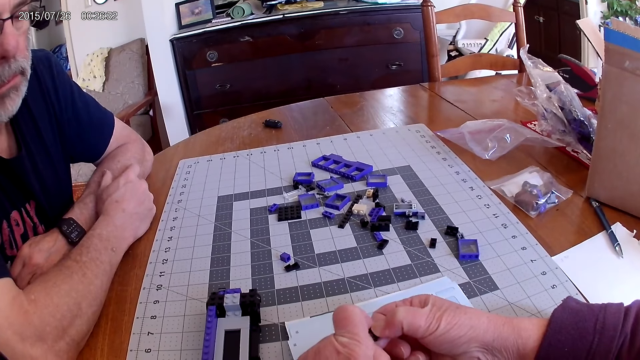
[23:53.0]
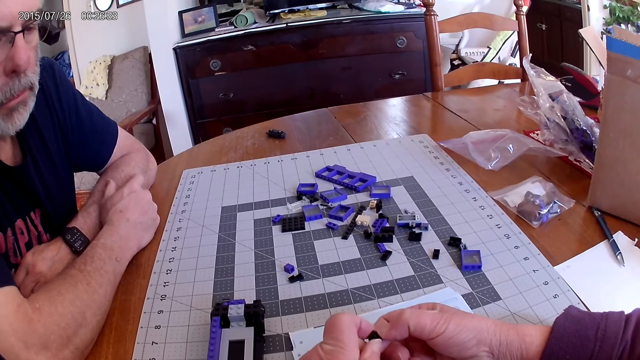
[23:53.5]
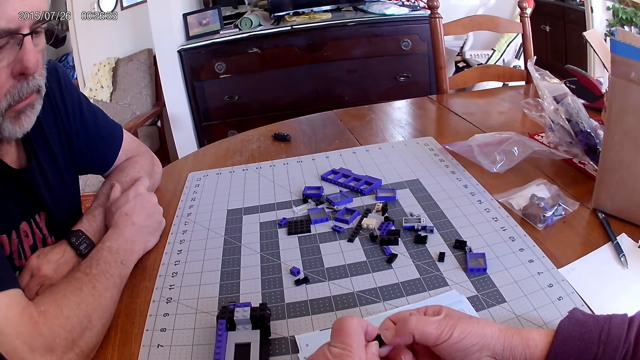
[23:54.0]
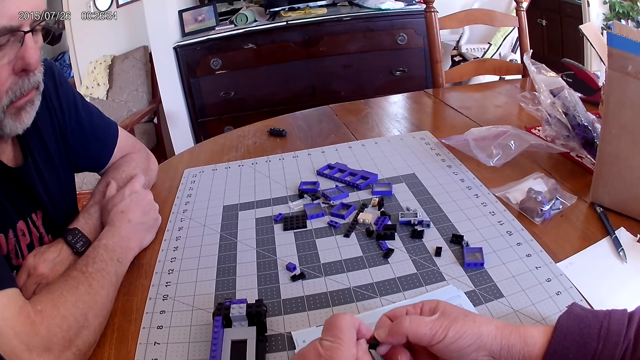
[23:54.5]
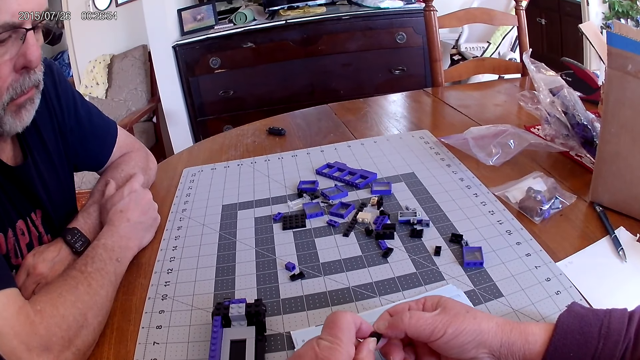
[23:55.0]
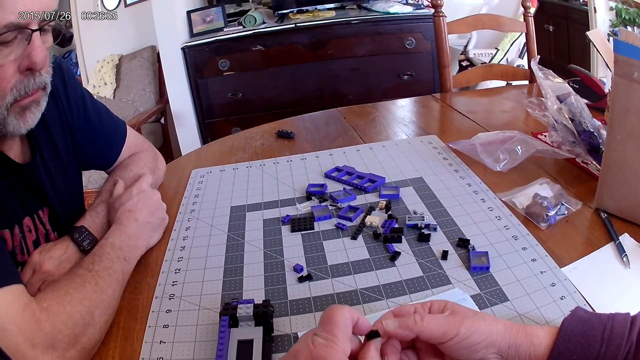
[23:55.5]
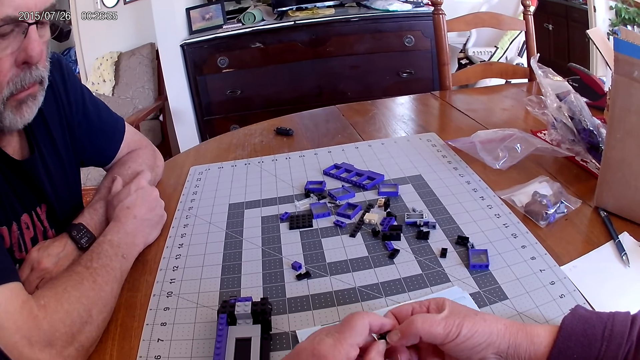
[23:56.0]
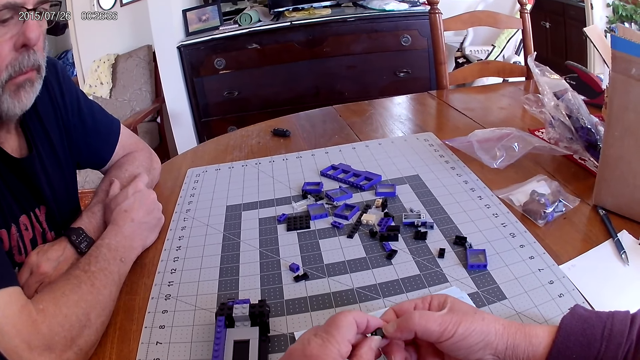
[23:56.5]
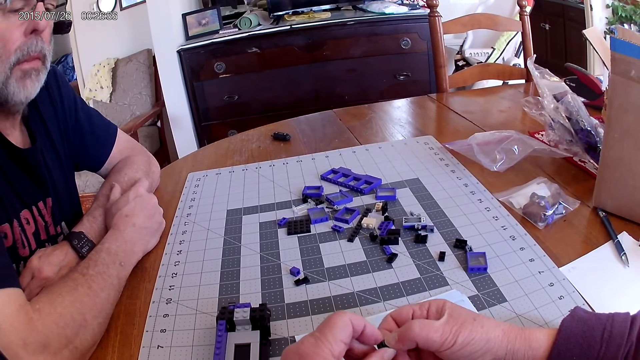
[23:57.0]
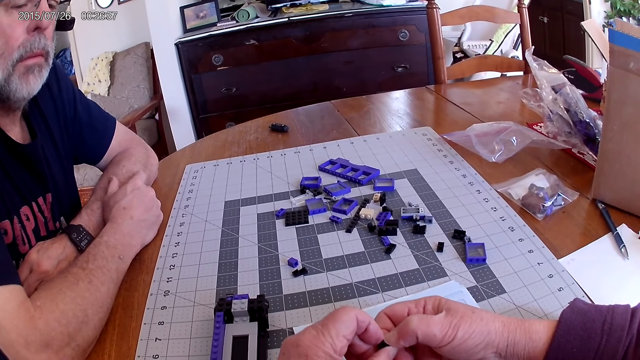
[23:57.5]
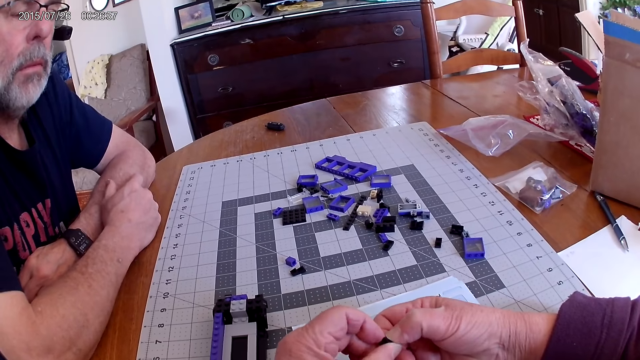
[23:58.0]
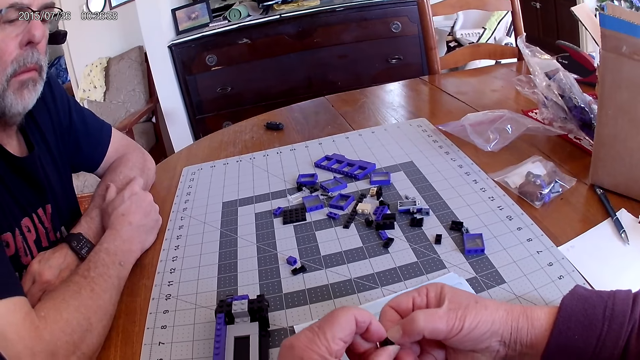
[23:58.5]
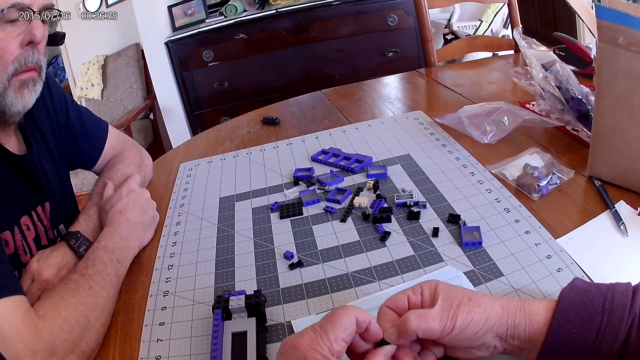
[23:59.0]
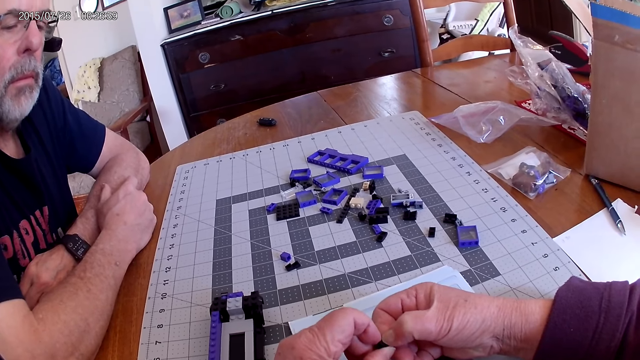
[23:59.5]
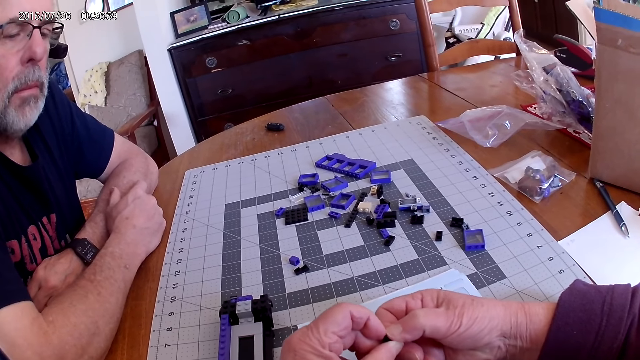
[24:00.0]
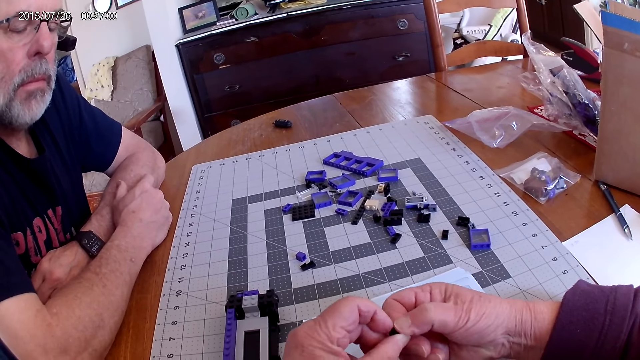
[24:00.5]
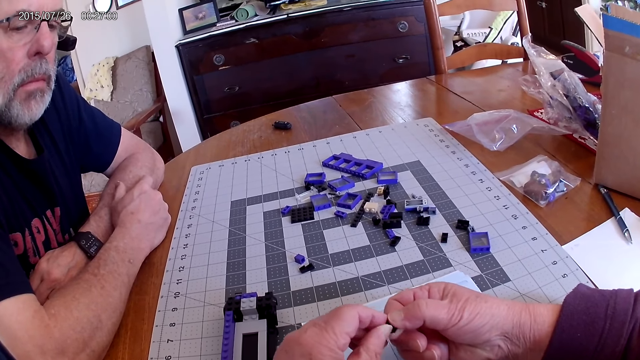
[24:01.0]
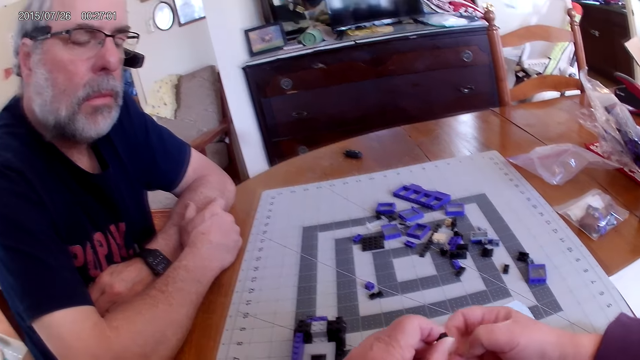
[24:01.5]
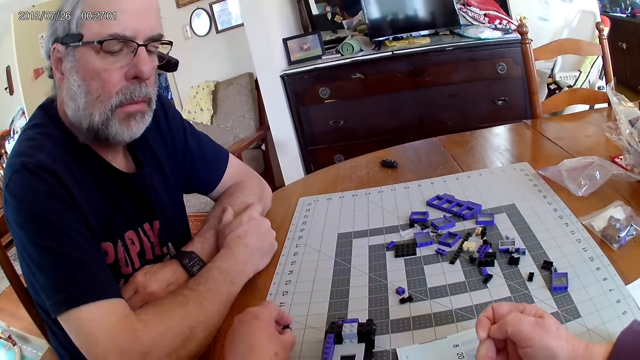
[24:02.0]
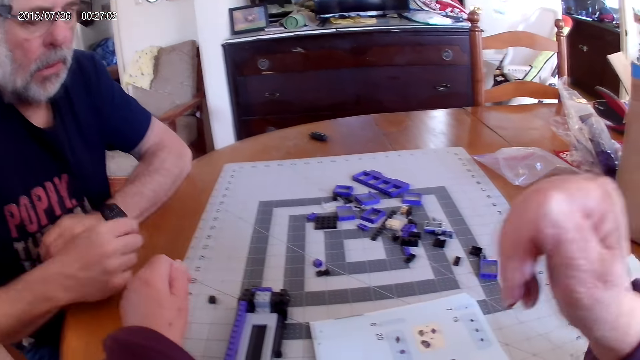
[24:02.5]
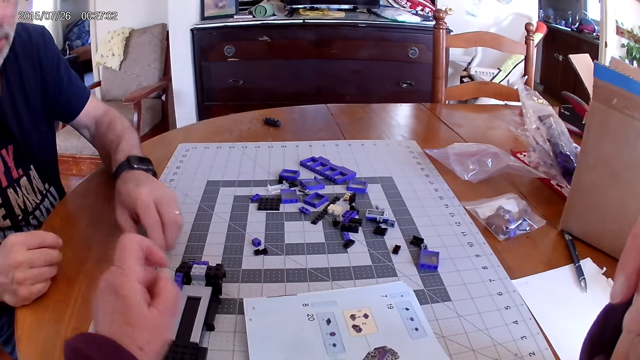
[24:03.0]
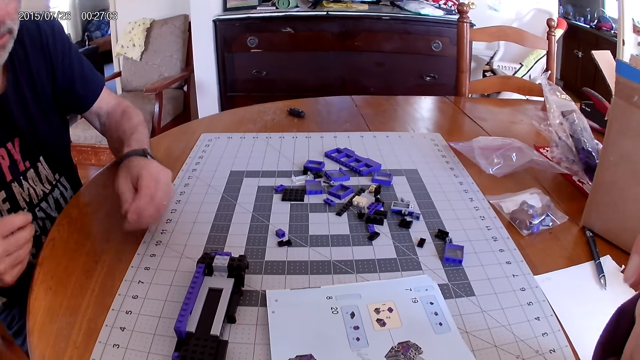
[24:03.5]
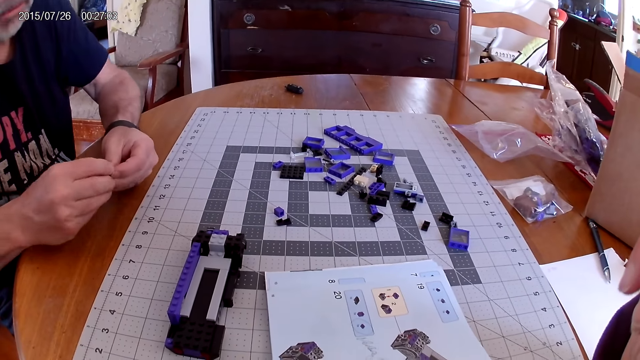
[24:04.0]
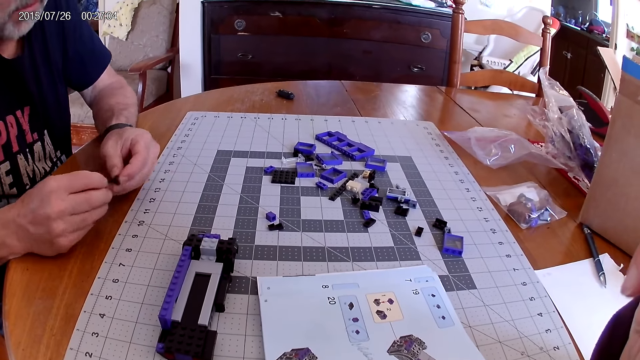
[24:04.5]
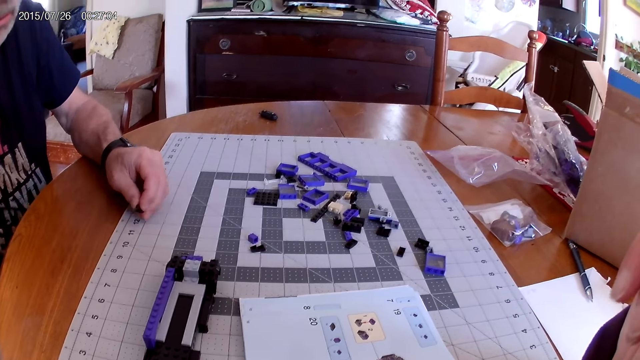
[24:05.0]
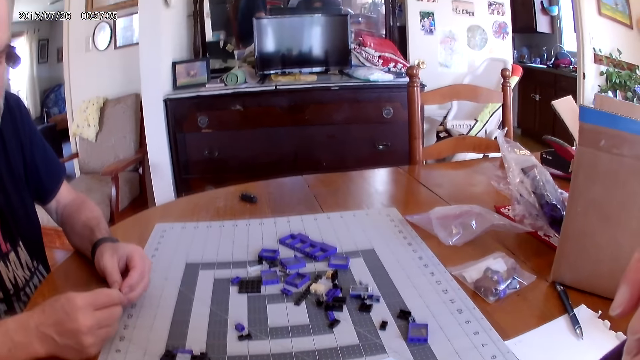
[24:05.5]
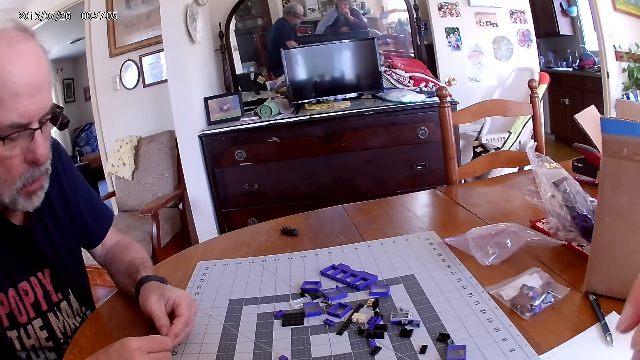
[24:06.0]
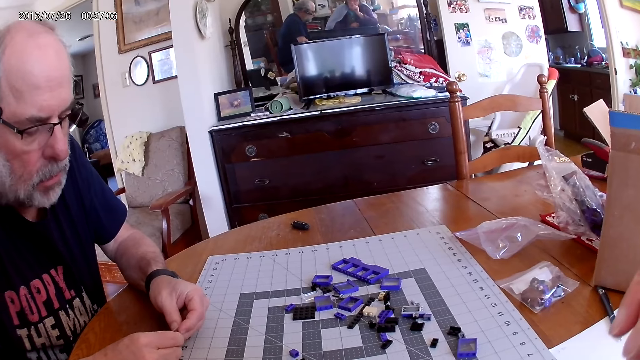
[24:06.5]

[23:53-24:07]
The camera wearer places the plastic piece on the table.

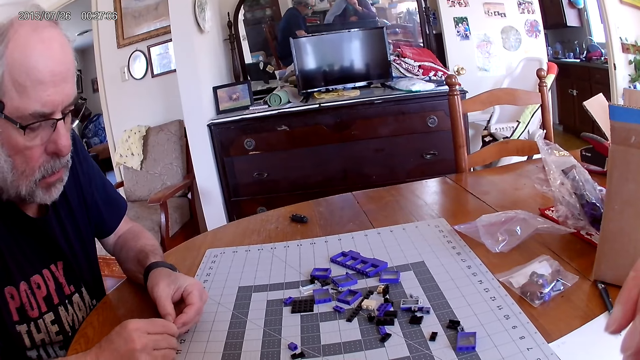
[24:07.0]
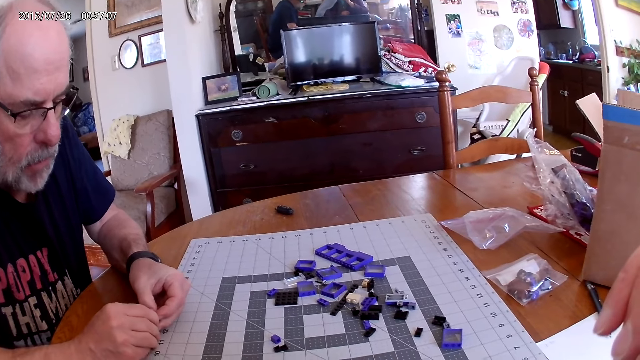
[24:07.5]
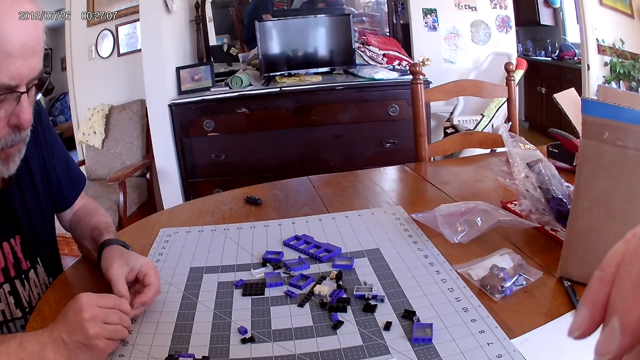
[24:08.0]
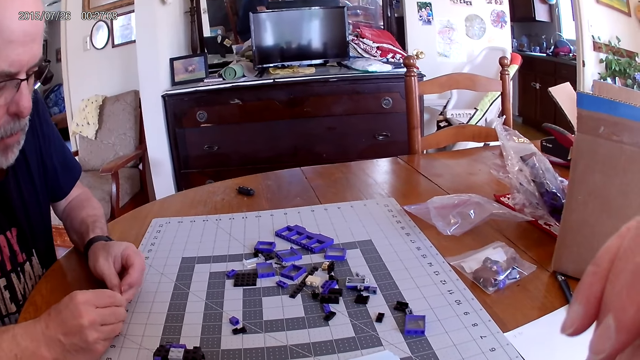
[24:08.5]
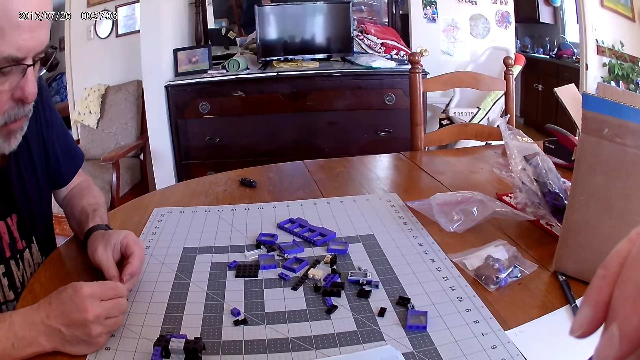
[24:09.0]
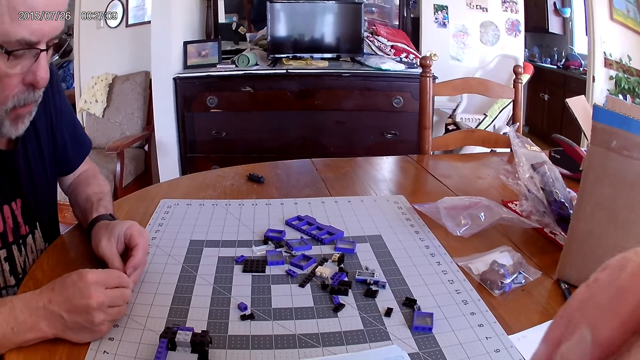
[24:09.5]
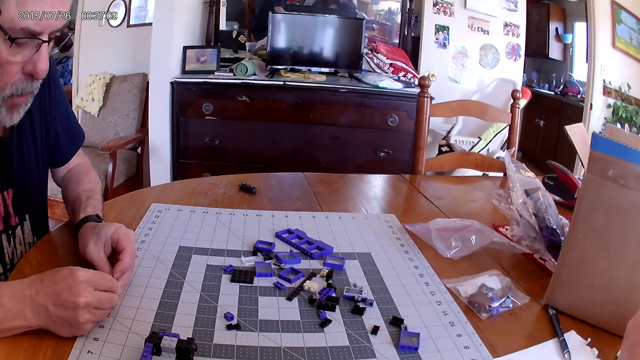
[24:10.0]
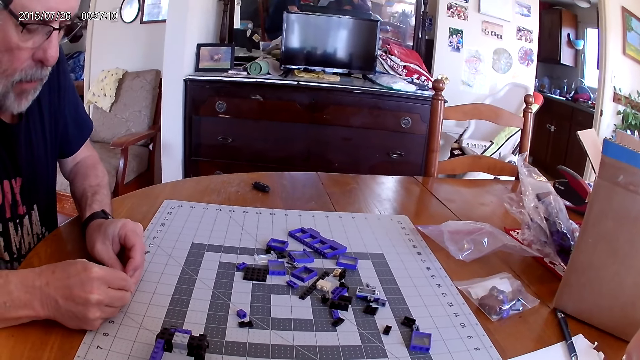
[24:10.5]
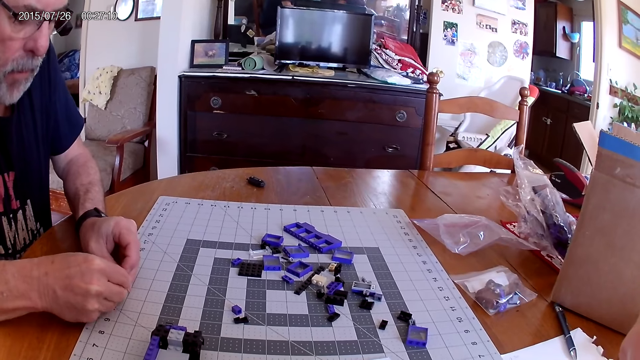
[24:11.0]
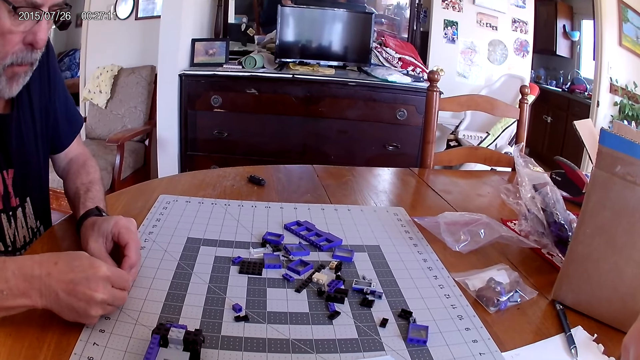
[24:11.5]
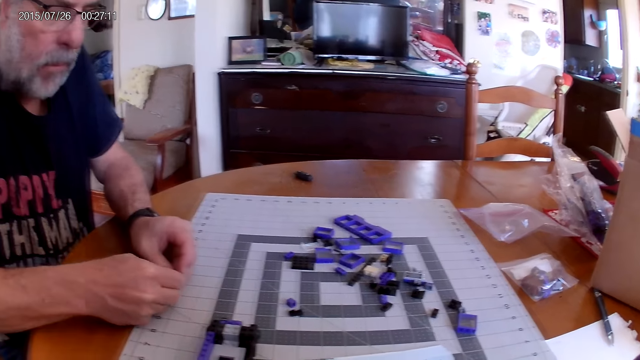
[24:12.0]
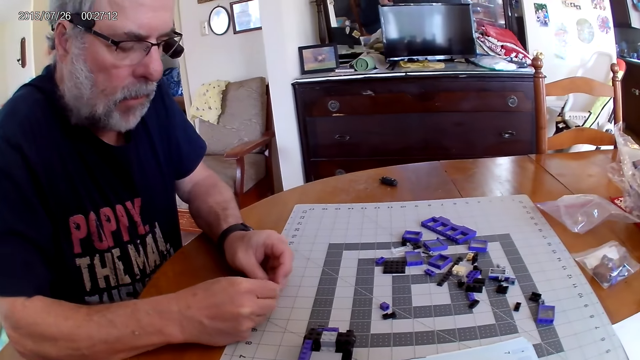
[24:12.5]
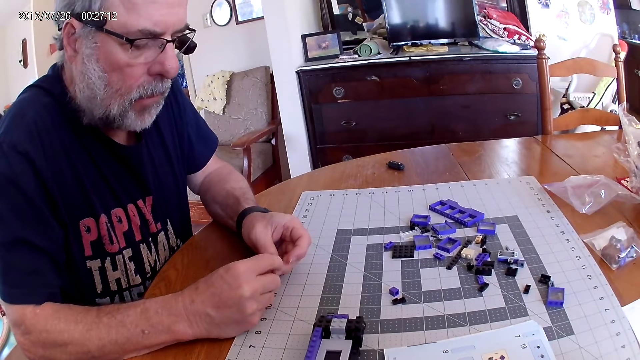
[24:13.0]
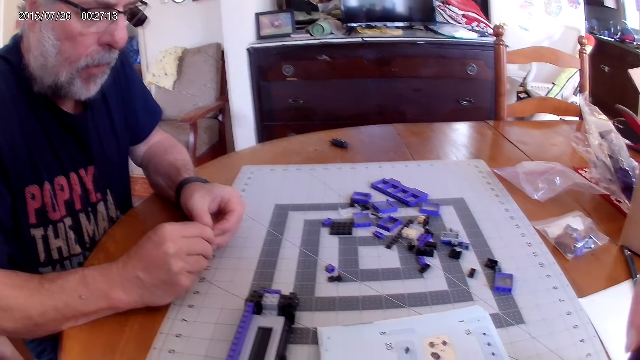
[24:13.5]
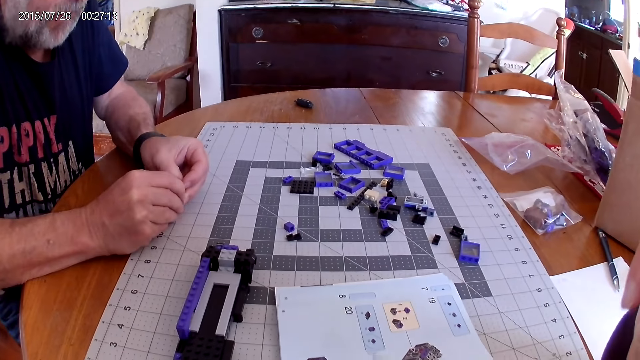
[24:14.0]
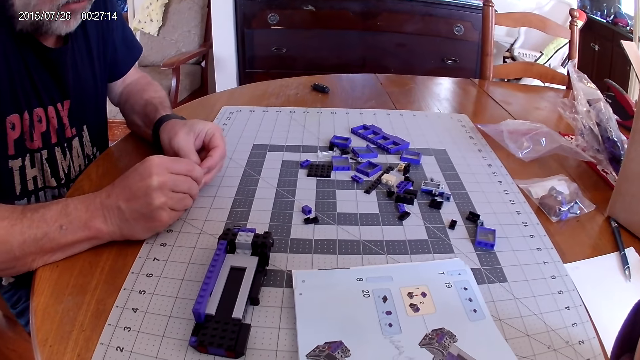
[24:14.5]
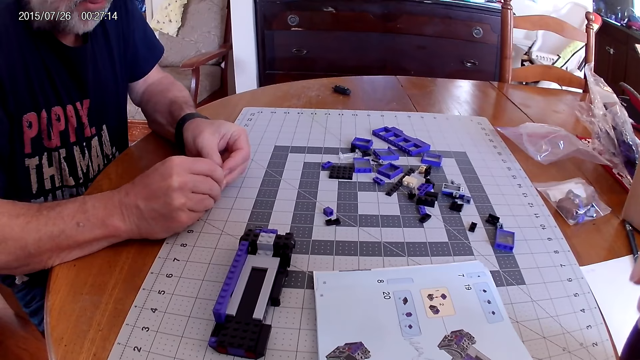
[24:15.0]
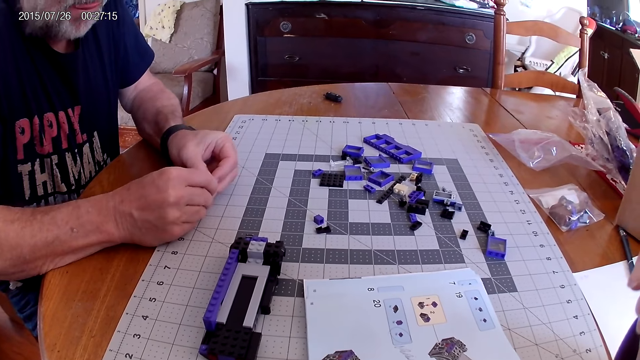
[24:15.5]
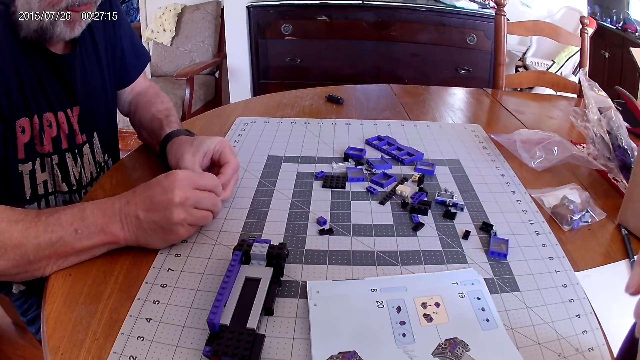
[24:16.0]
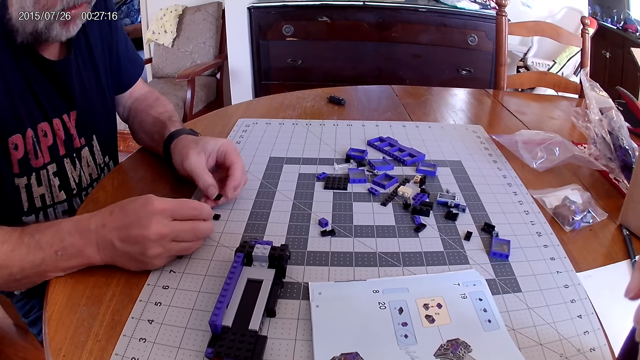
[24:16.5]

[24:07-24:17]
A man fixes the plastic pieces.
